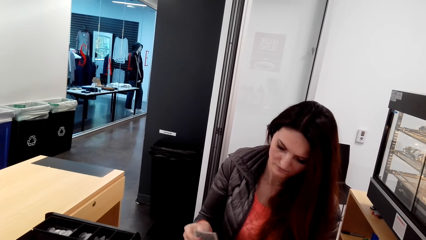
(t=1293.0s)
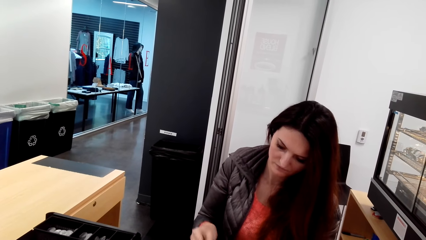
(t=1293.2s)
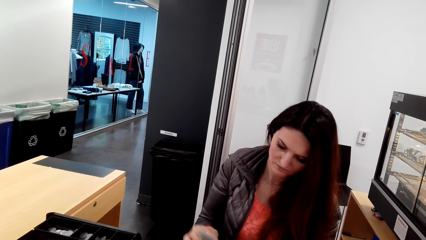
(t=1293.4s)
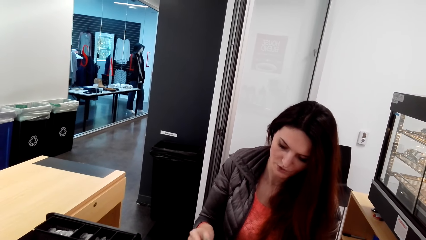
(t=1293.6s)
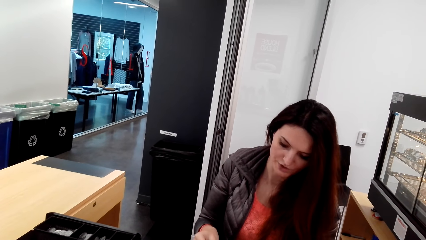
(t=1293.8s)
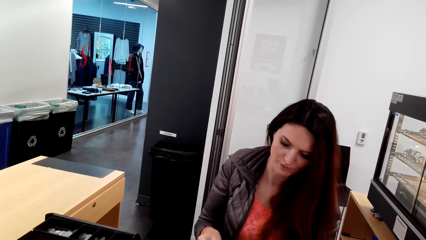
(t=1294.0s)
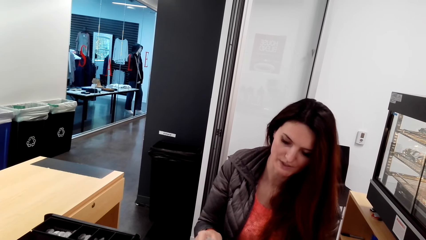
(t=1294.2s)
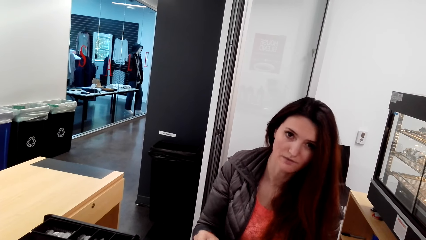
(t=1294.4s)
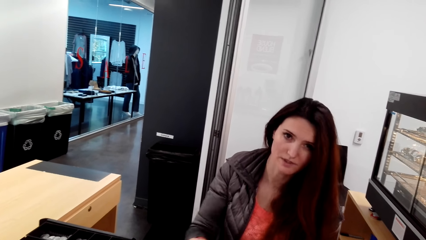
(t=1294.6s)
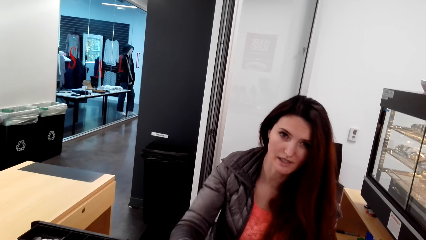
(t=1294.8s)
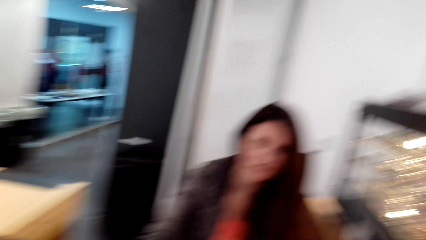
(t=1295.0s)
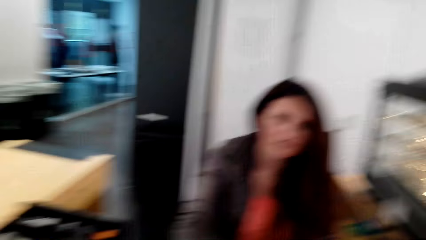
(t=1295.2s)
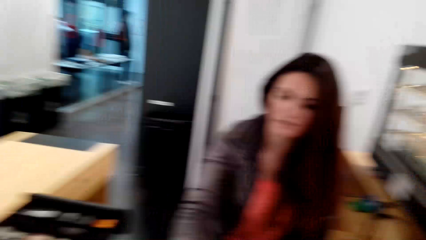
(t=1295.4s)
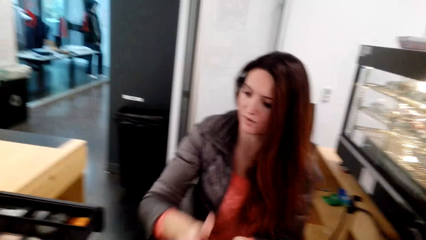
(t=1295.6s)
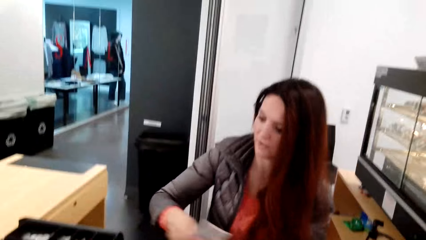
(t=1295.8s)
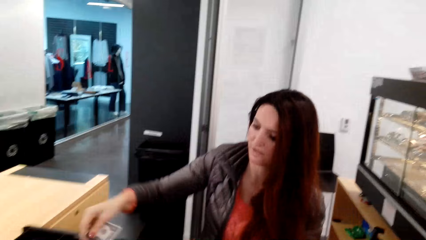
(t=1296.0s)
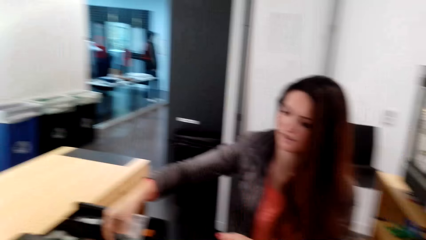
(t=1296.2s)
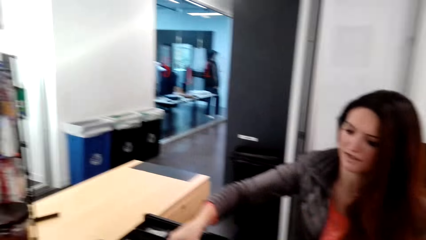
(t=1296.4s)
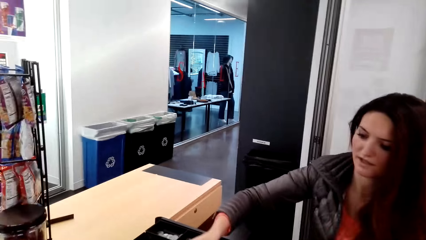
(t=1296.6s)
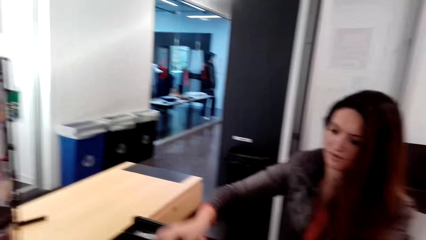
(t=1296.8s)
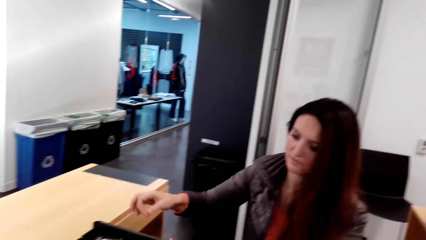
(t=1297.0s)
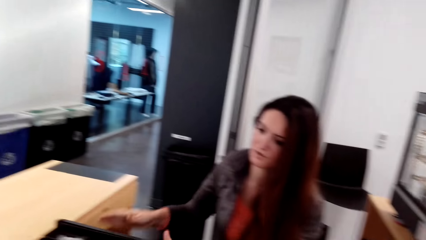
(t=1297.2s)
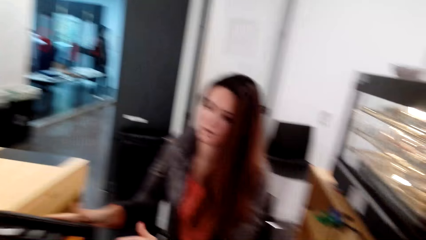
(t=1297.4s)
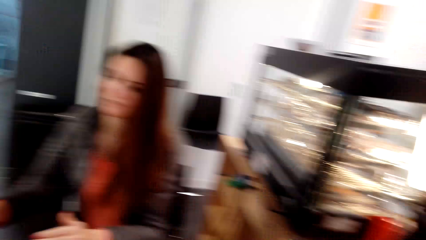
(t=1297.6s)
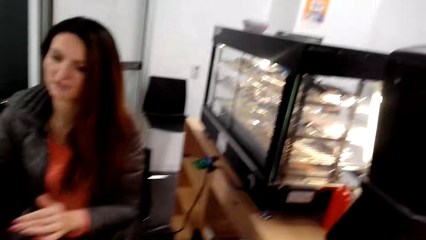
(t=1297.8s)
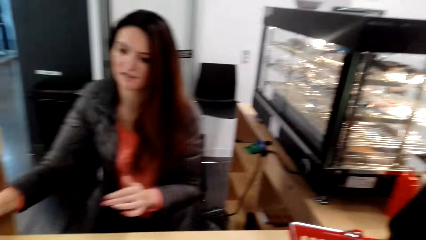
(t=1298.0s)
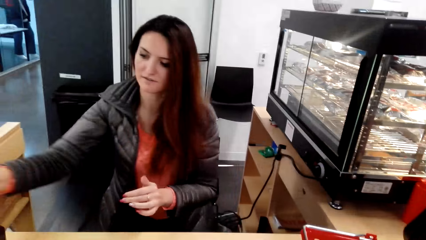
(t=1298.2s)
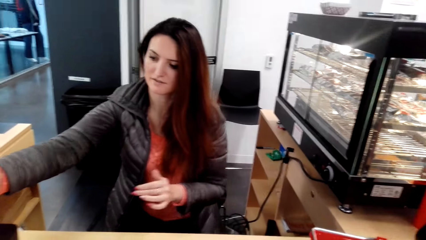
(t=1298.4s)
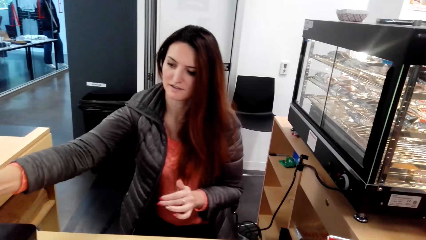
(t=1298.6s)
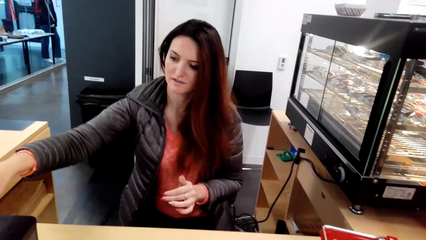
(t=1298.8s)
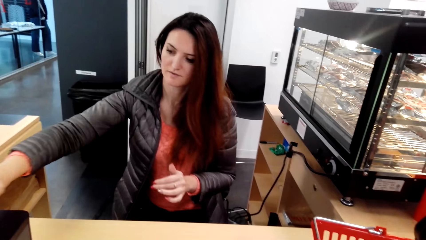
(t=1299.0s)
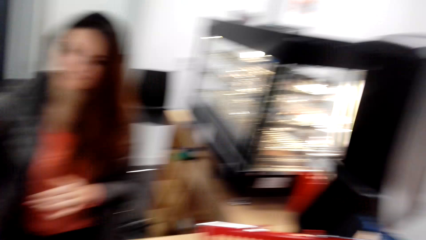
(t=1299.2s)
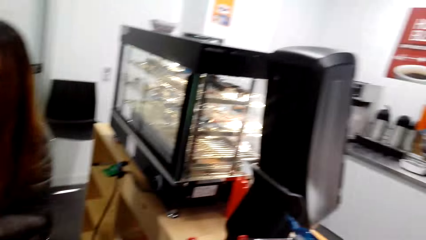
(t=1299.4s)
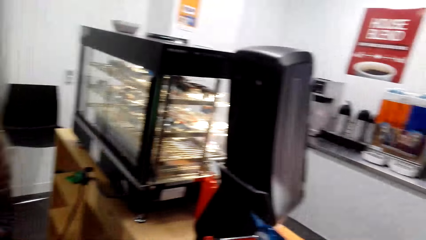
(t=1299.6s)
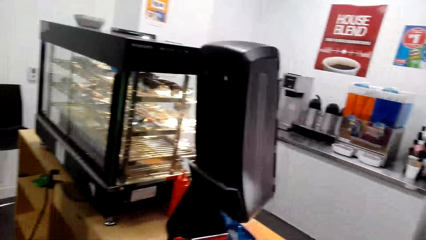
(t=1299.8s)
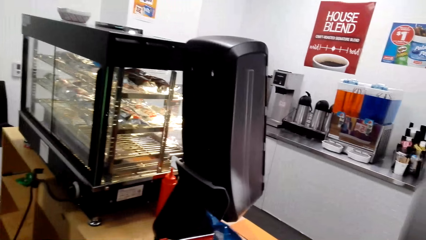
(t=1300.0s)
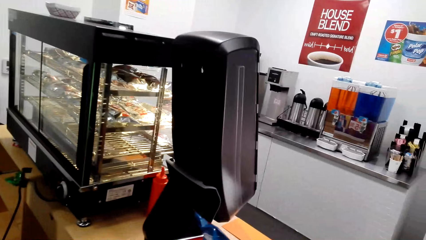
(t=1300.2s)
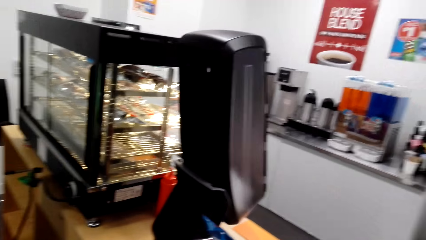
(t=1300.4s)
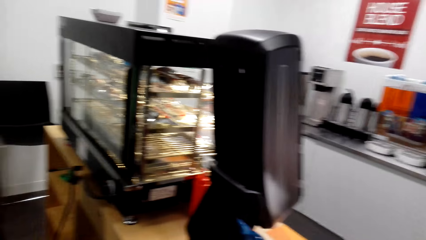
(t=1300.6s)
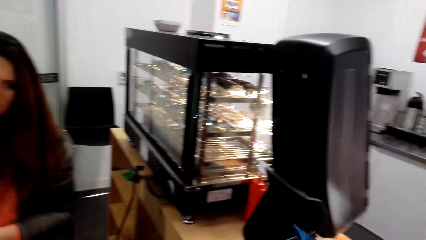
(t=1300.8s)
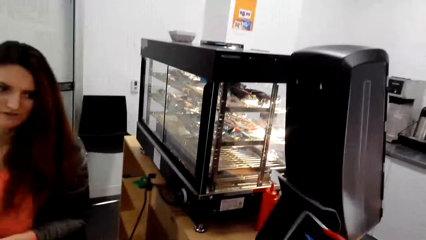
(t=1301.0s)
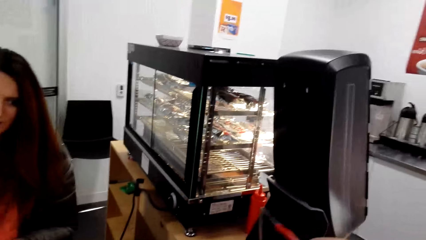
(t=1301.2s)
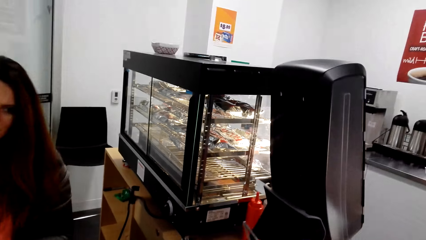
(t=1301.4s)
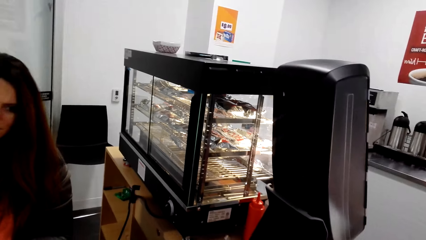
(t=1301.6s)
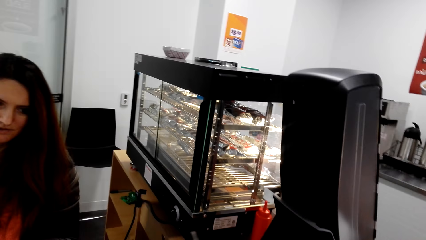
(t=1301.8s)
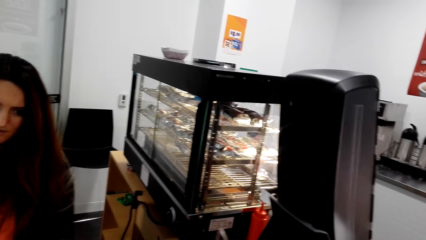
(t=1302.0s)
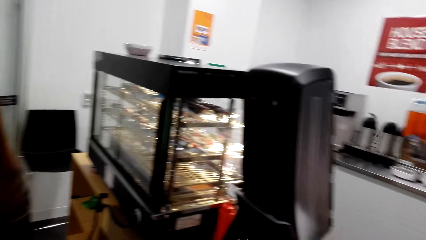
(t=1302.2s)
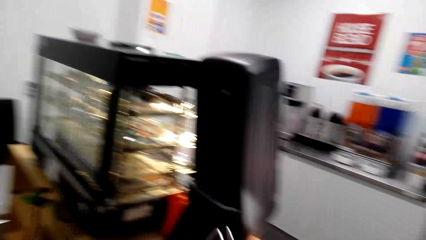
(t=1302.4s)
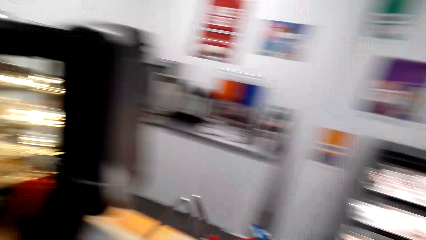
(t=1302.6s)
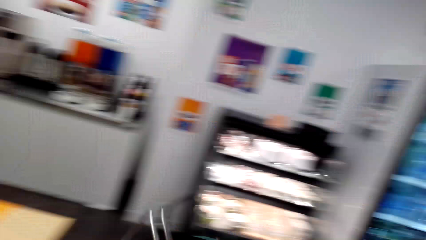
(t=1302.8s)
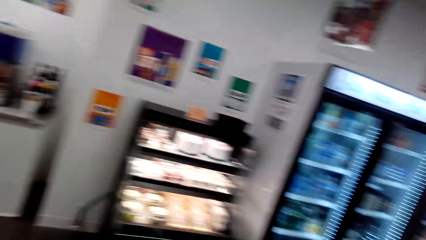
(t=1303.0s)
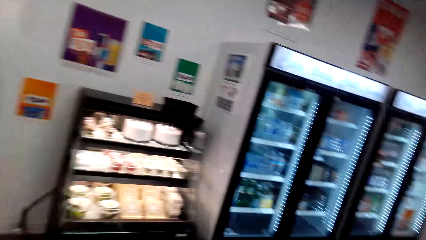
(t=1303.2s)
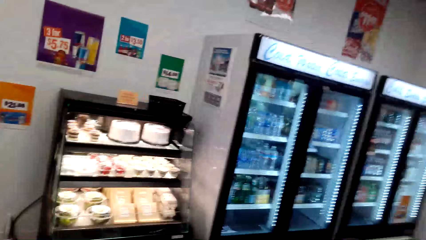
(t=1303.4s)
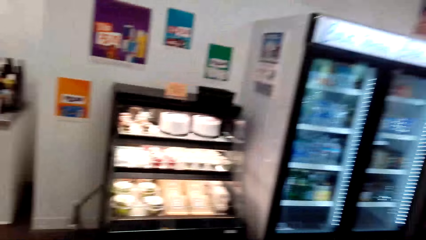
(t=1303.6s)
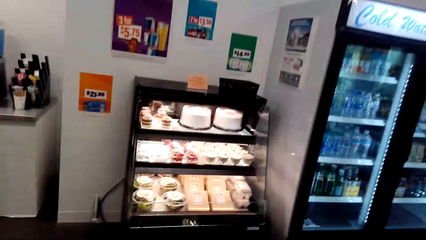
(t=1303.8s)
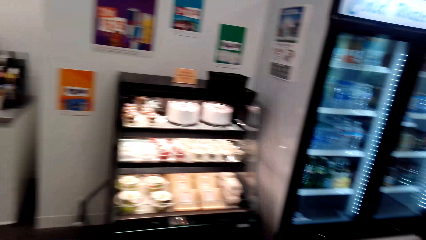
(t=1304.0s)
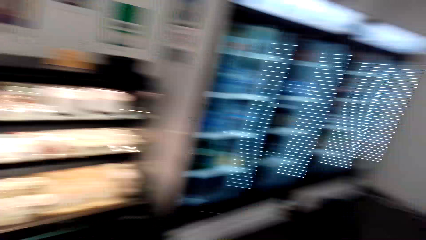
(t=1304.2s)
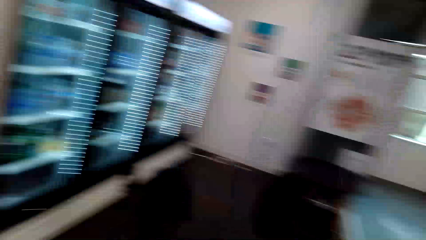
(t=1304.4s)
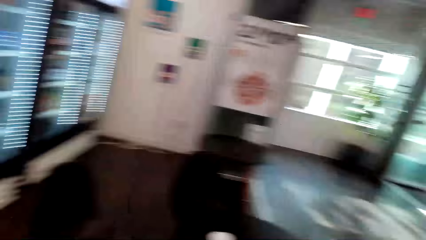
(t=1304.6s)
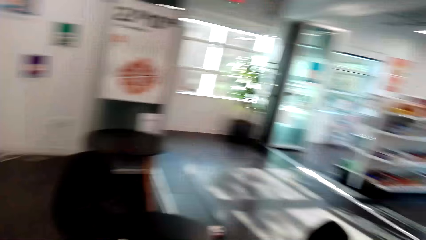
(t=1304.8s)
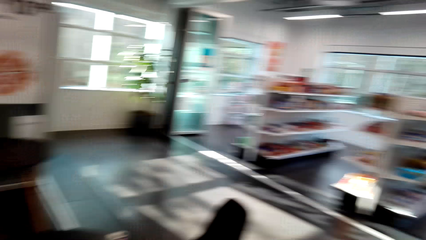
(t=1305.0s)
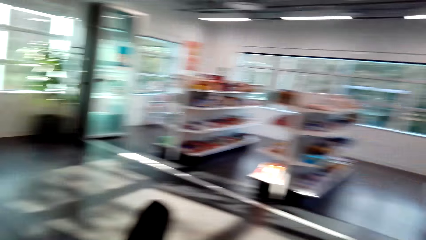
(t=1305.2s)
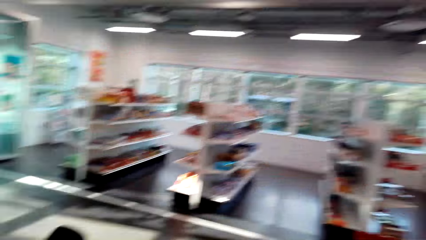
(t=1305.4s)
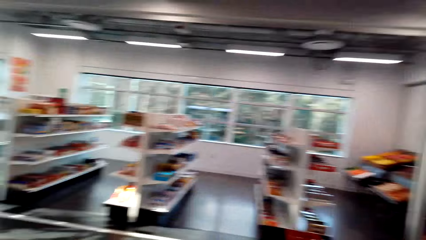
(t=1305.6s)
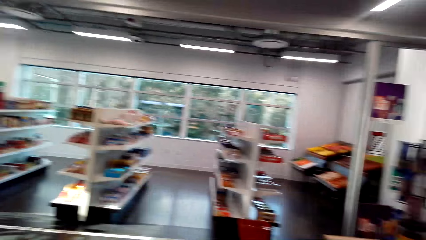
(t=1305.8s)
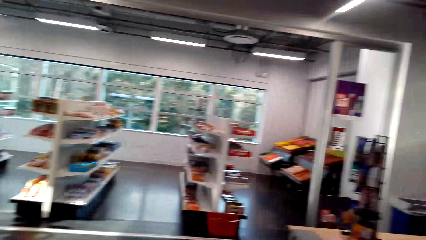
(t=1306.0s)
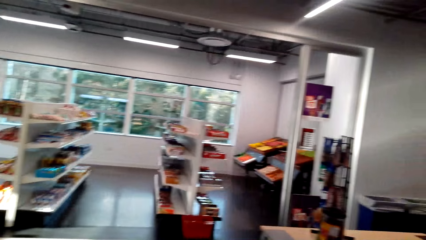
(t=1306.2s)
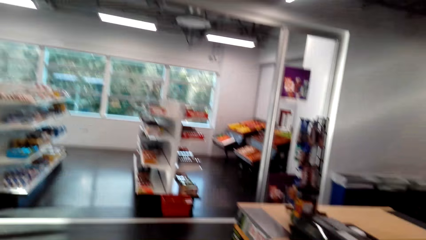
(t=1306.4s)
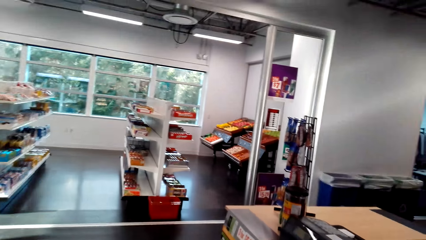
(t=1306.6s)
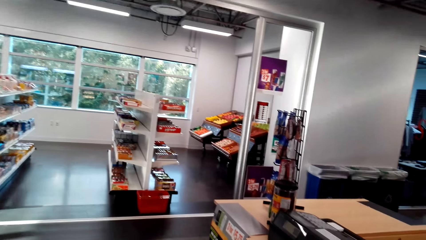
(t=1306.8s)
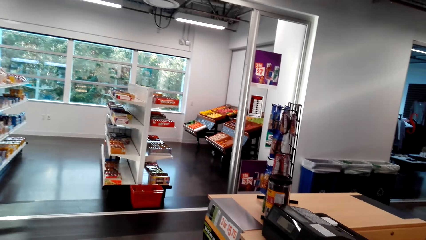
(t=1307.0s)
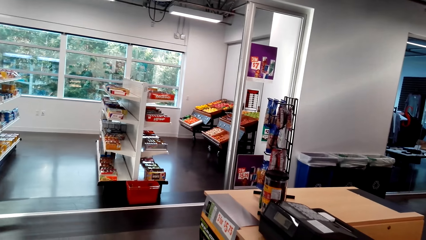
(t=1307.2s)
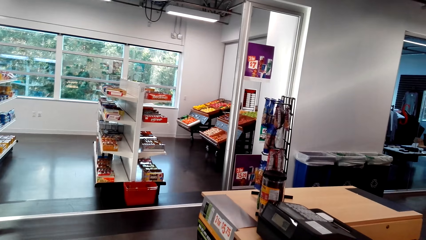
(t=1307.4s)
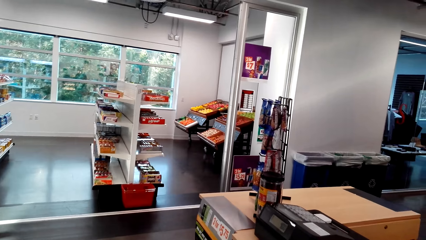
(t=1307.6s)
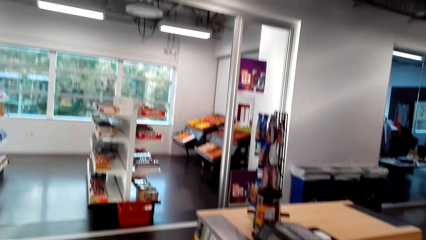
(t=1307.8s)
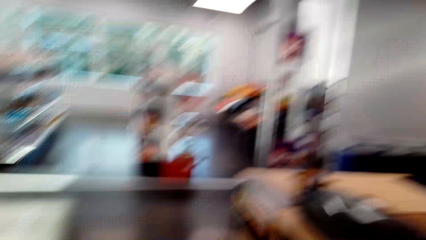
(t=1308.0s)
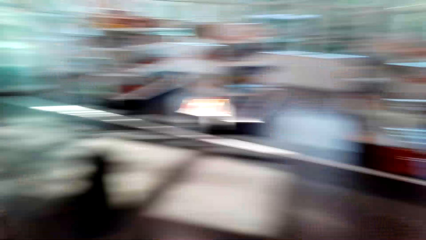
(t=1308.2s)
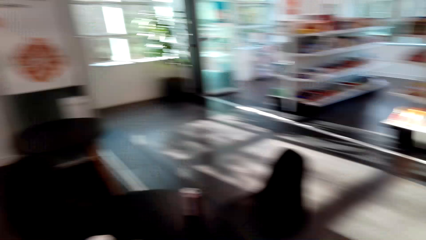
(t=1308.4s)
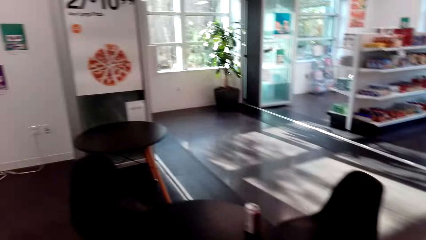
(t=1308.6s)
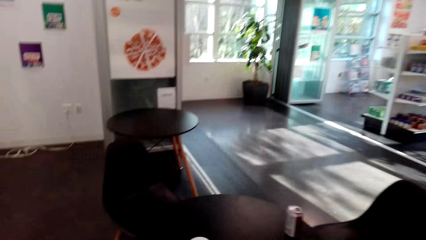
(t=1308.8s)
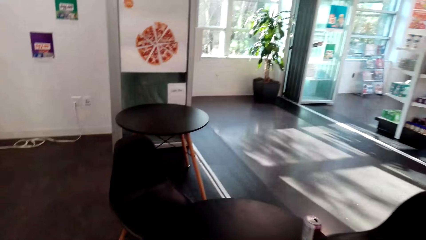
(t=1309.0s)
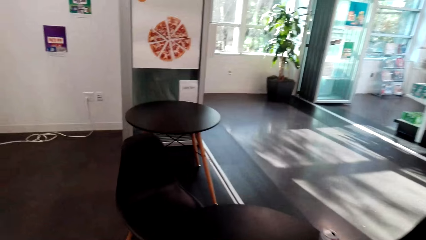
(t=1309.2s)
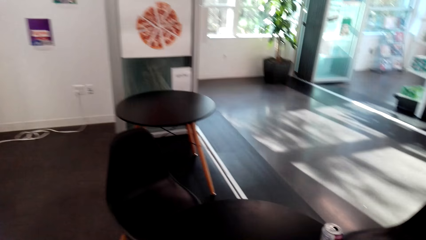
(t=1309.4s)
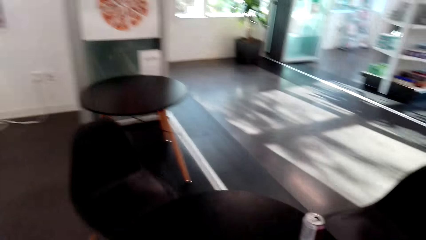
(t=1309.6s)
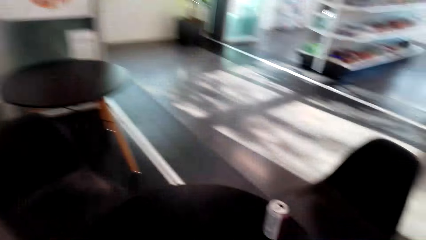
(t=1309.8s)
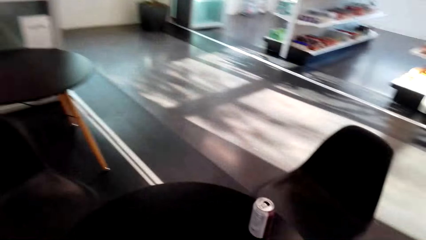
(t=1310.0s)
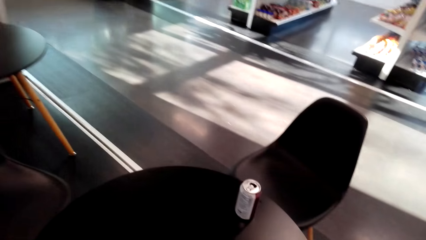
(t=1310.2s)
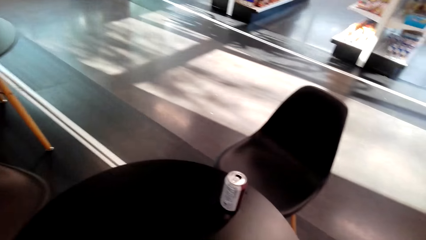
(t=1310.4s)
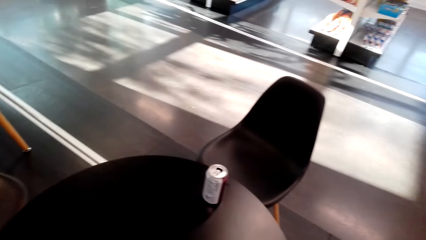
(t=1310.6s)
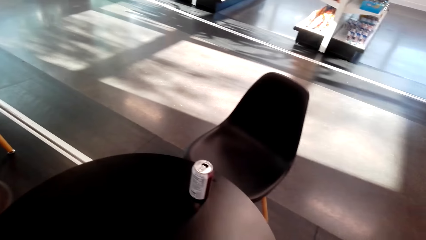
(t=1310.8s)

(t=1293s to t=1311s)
A woman counts money and talks to the camera wearer. The camera wearer looks around. They turn around. They look around again.
